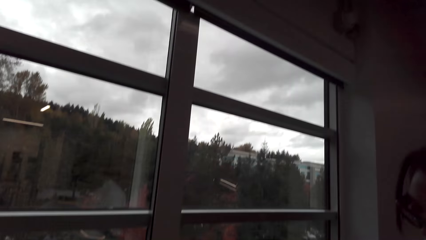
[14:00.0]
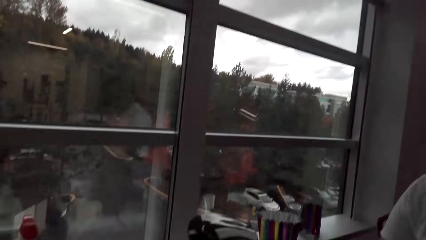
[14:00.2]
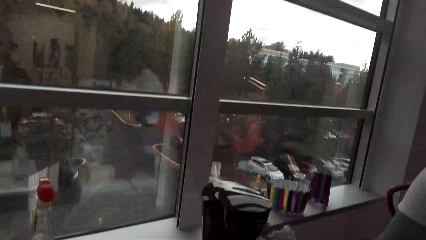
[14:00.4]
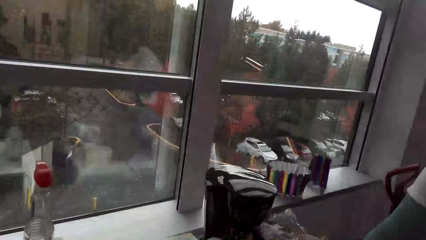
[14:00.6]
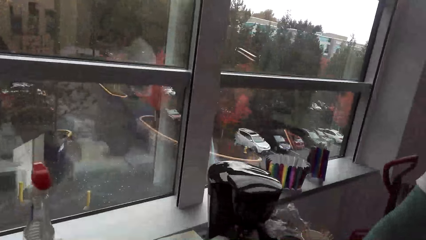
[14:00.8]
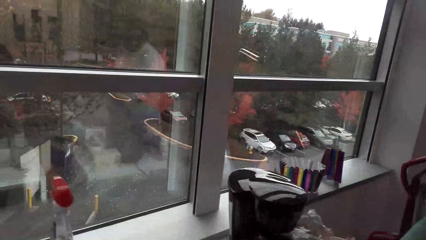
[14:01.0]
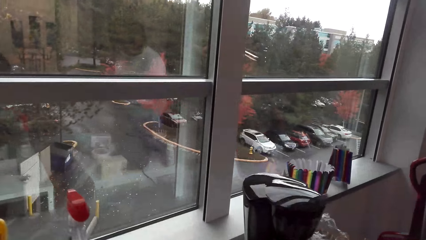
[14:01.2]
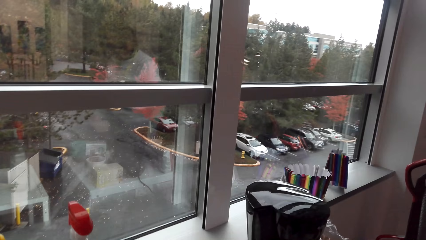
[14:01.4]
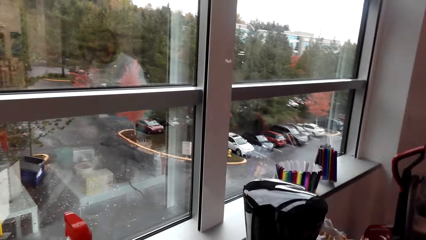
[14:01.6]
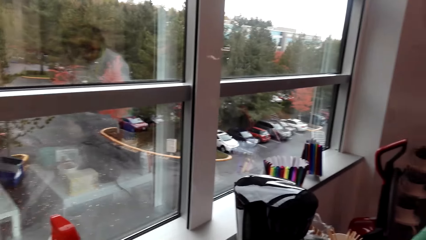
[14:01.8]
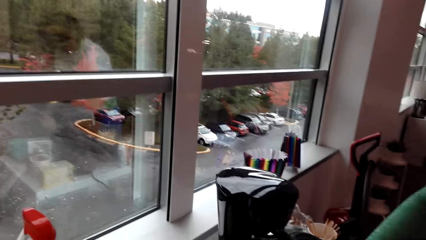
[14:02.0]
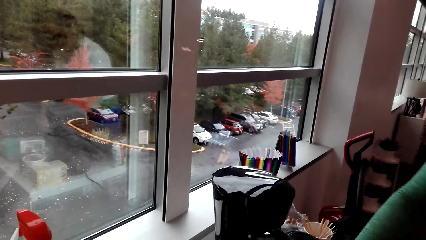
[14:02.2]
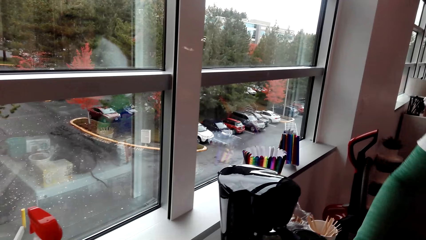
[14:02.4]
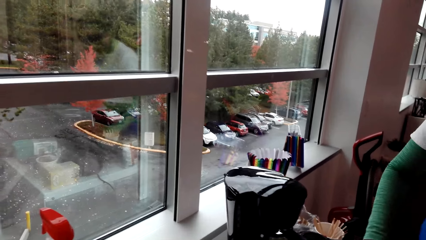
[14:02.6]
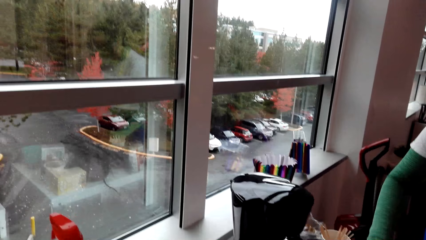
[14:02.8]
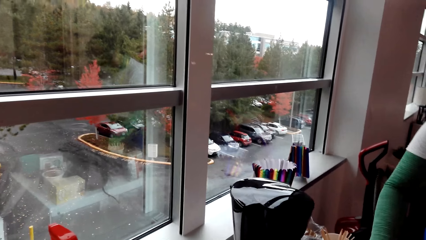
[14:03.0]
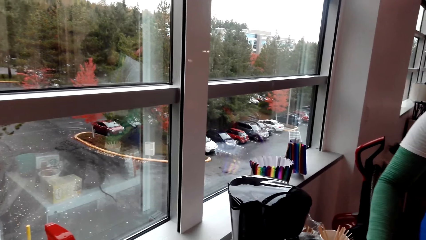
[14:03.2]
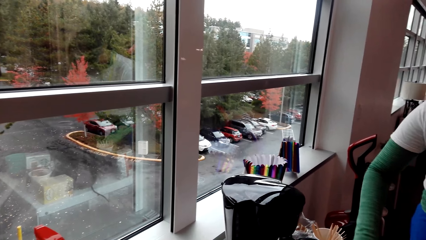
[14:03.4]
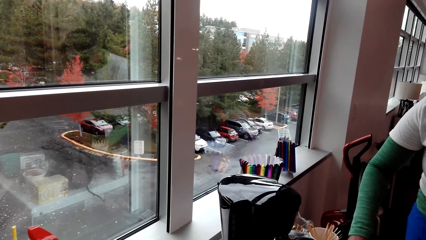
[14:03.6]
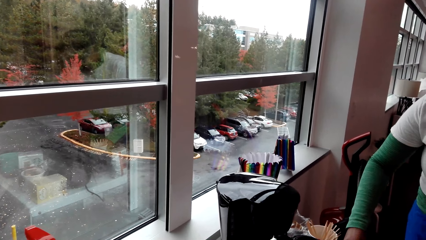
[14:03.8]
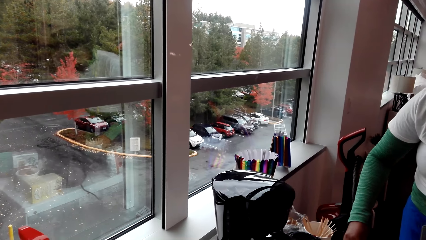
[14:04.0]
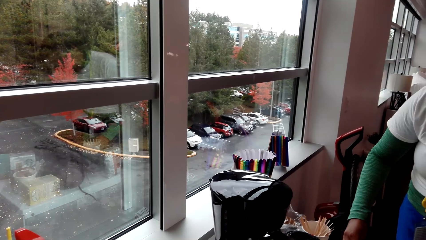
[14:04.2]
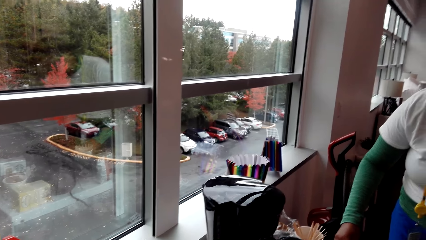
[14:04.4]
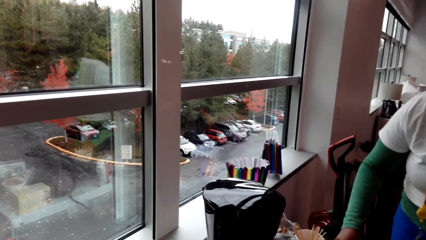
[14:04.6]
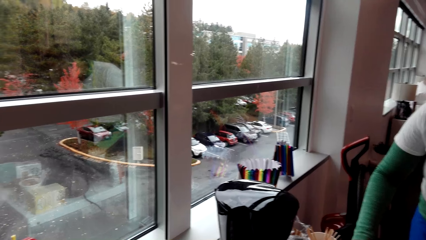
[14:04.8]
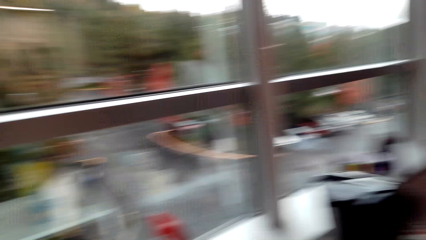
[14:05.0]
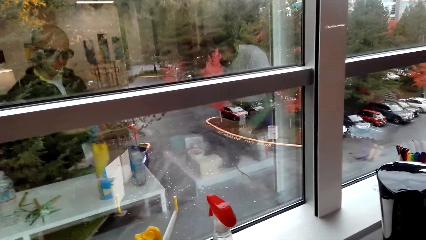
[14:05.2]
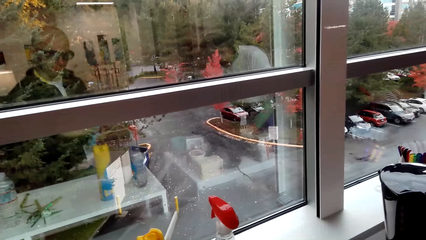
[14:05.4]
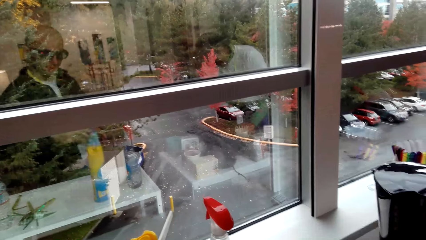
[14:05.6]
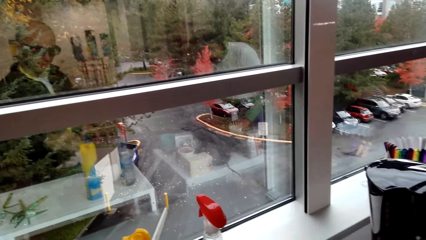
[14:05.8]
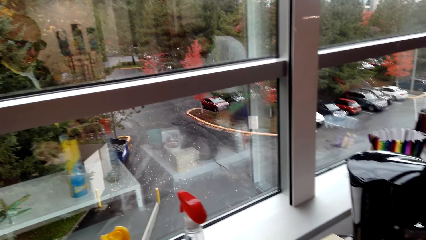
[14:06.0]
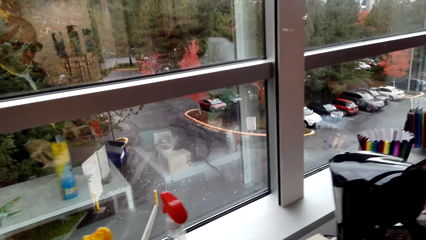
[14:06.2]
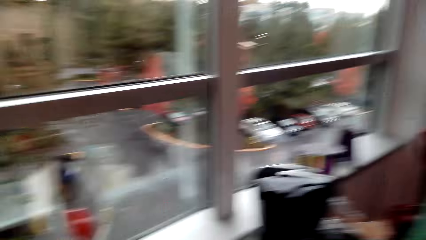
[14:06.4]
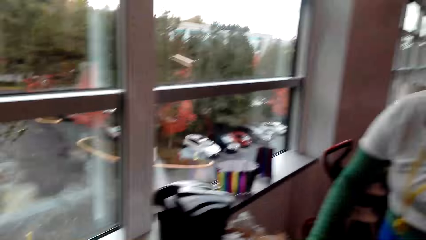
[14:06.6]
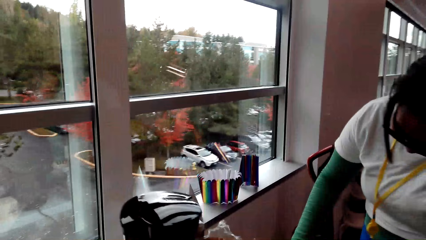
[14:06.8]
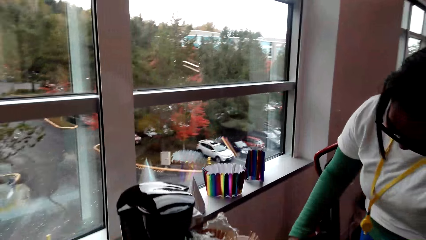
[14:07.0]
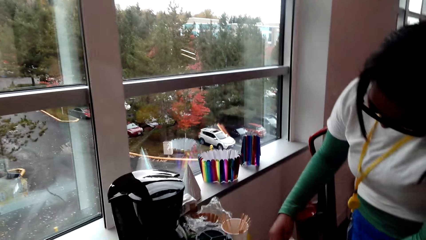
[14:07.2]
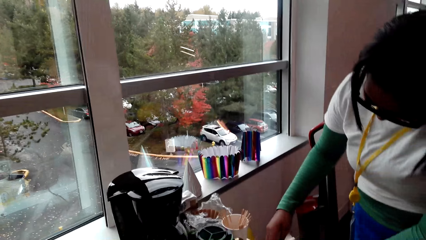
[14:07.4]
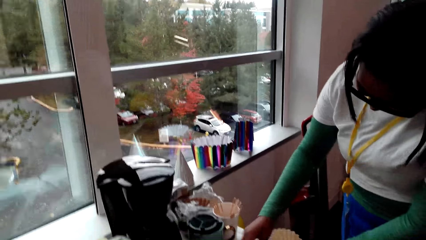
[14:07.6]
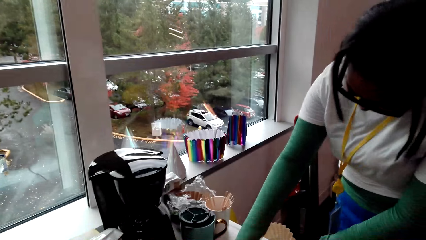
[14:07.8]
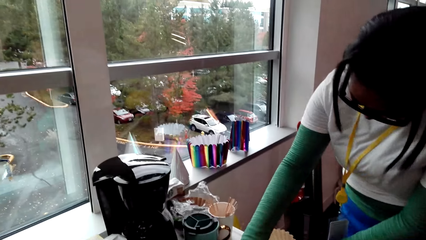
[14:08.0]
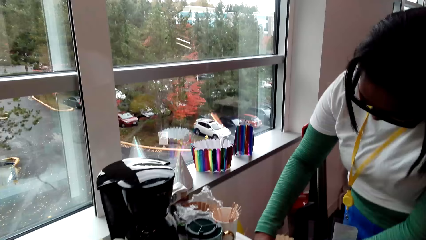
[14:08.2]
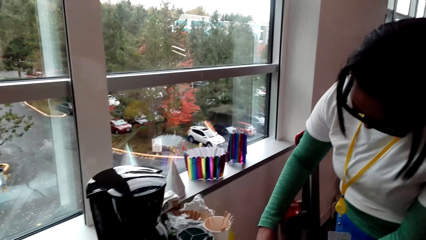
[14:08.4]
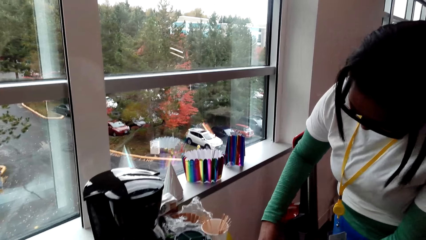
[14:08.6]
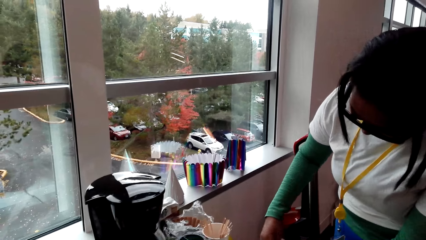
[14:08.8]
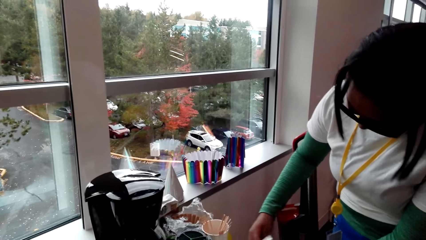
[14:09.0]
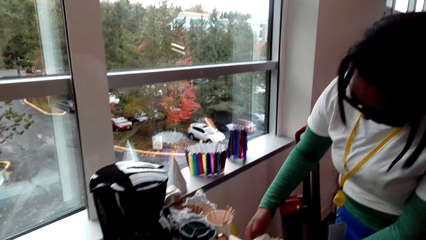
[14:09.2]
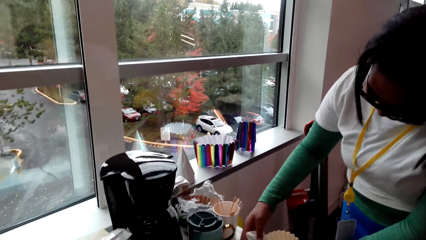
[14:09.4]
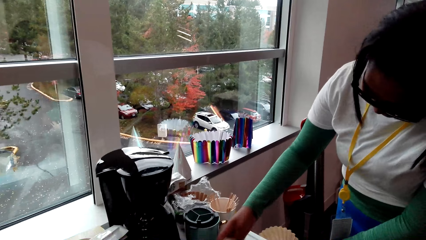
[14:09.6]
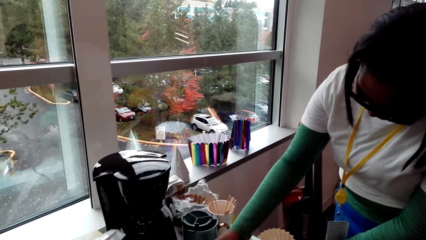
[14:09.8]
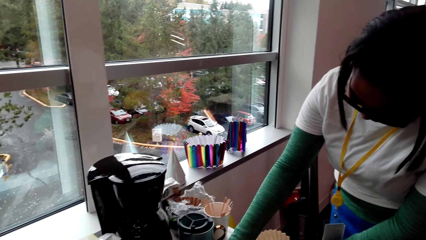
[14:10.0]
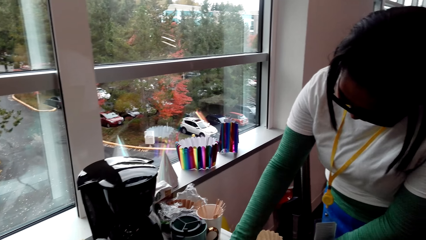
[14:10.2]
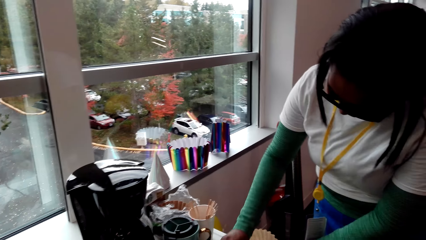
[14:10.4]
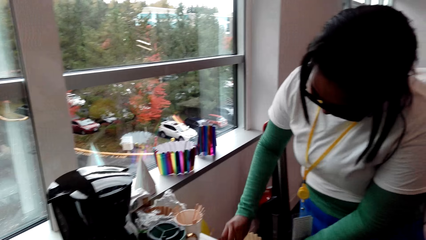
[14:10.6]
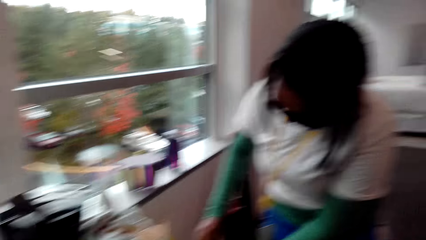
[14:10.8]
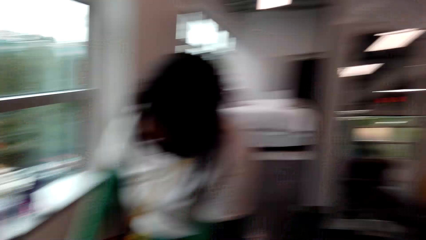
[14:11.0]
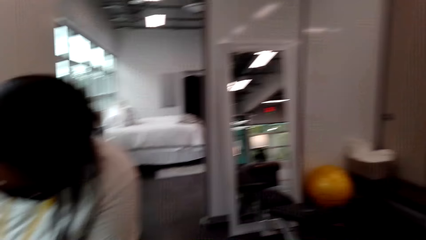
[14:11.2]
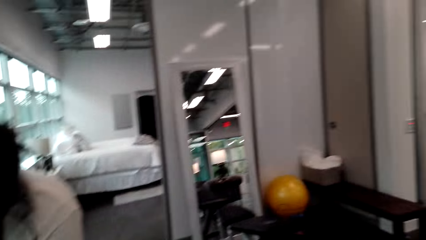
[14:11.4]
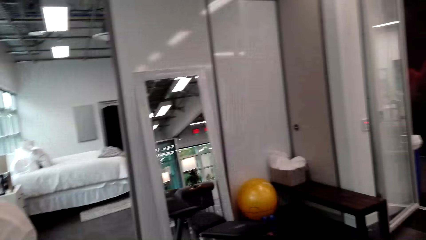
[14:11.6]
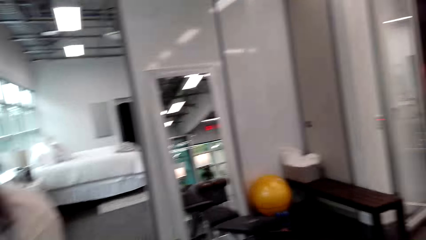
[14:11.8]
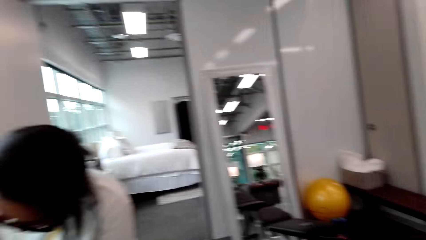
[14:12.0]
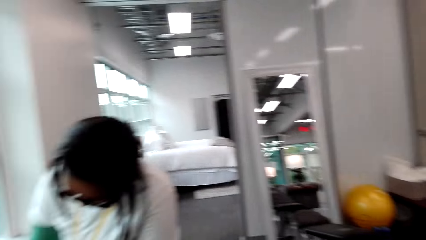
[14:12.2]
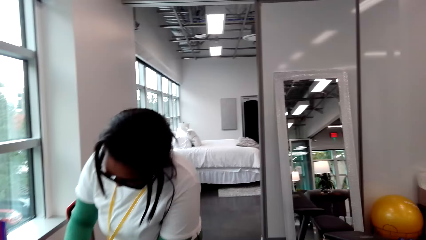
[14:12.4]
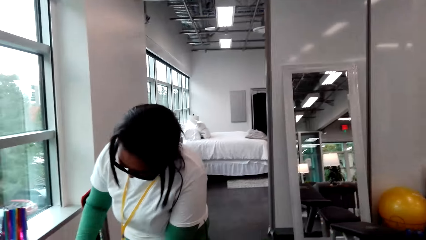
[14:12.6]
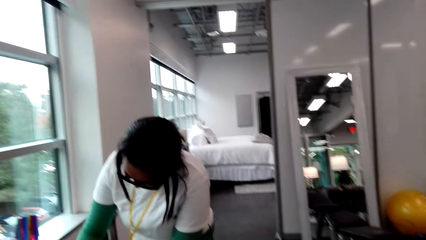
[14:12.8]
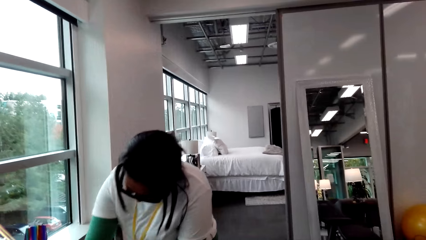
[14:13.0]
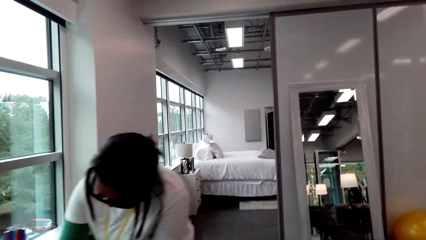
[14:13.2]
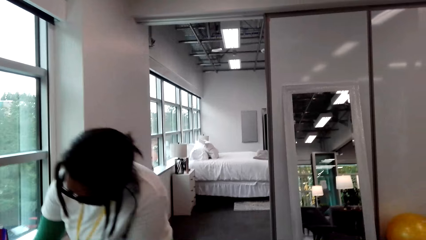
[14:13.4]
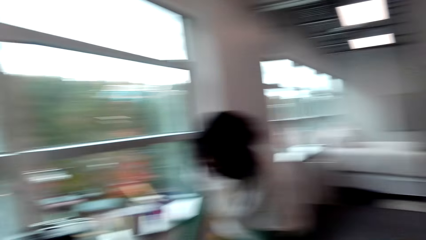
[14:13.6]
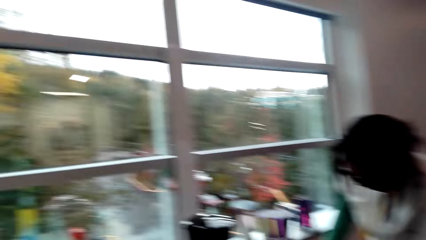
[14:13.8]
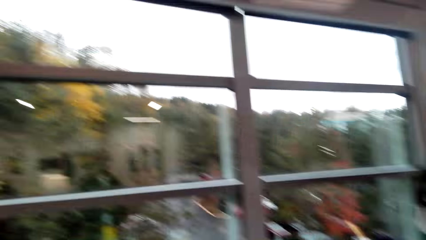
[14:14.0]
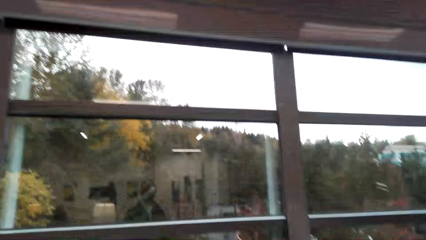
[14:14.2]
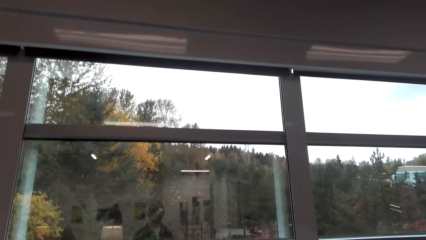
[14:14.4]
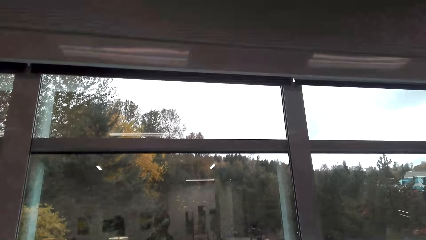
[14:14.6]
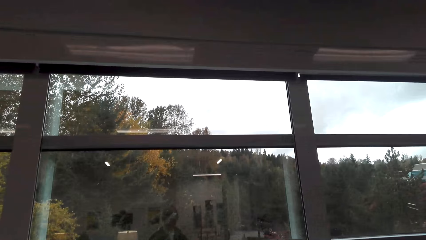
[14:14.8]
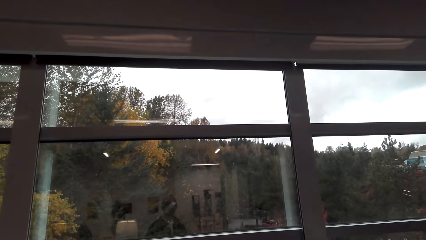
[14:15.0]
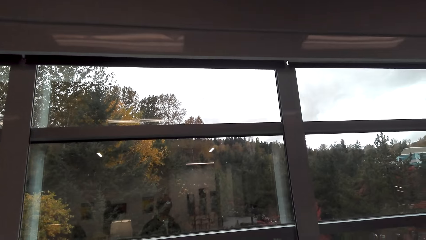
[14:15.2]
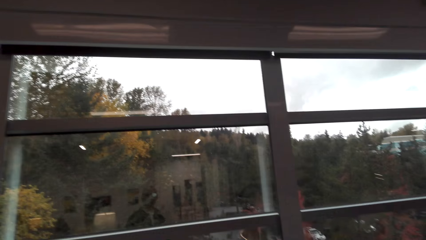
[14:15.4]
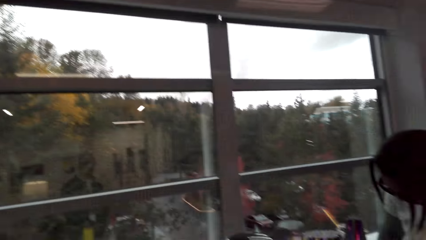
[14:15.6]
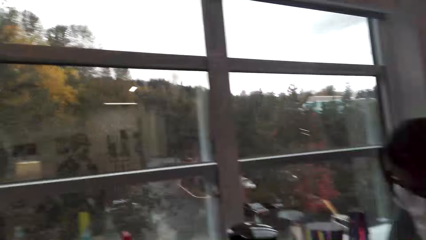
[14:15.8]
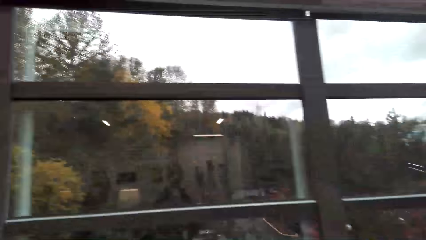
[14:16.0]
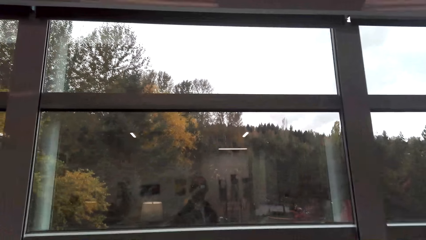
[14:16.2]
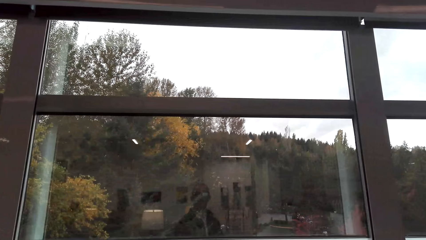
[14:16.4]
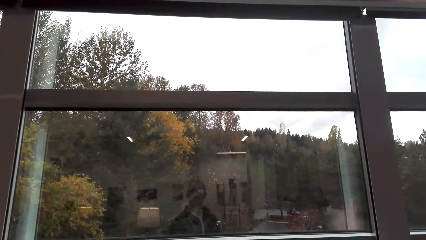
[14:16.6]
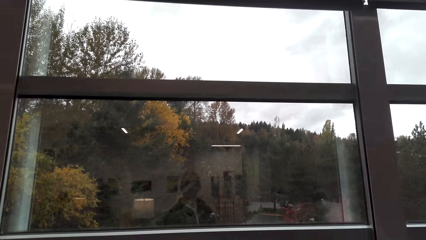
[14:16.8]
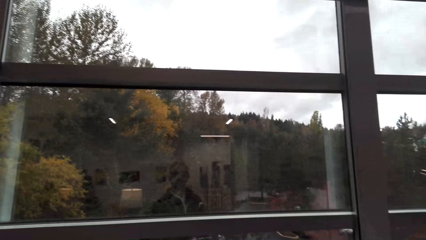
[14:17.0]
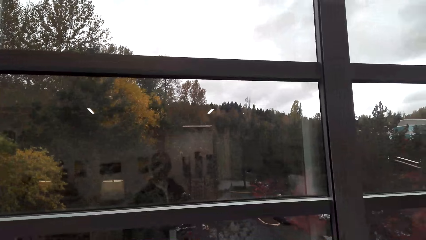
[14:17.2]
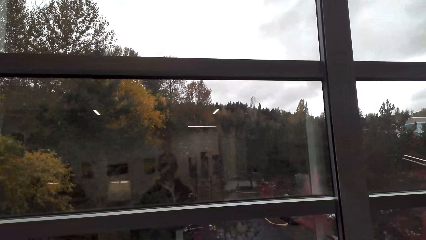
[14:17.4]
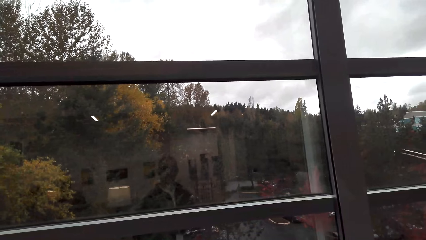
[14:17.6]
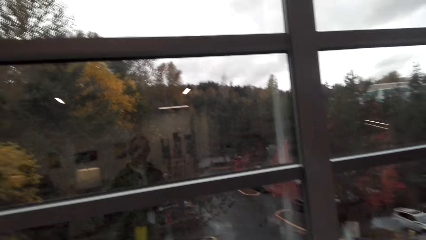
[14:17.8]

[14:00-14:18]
The camera wearer looks around. A woman cleans the top of the fridge. The camera wearer looks around. The woman cleans the top of the fridge again. The camera wearer turns around the room. They look around.
